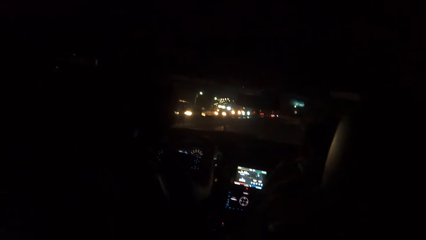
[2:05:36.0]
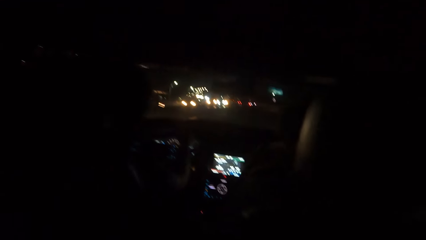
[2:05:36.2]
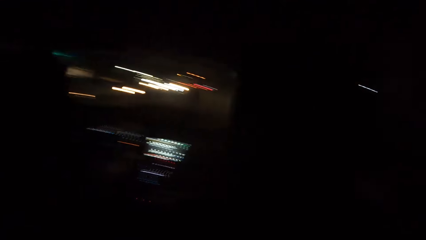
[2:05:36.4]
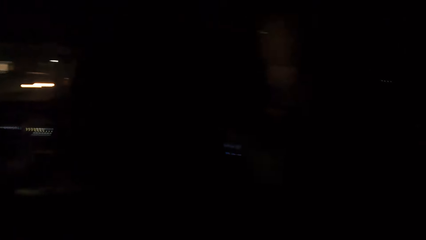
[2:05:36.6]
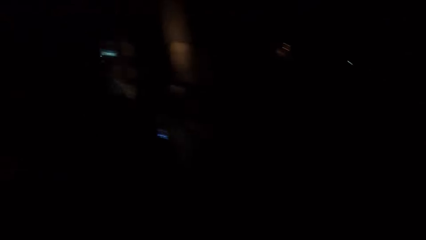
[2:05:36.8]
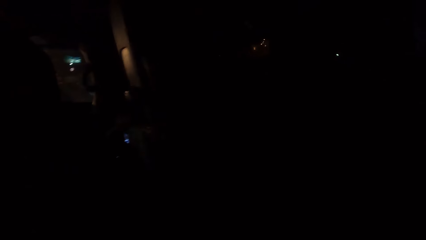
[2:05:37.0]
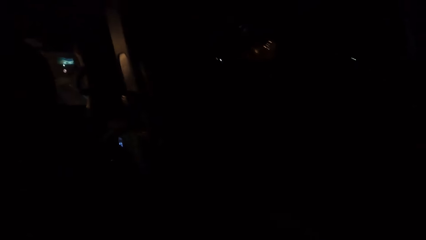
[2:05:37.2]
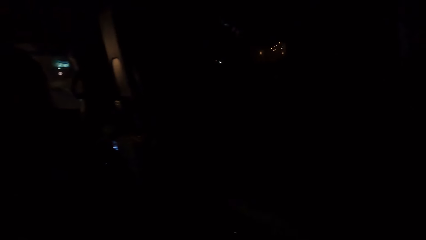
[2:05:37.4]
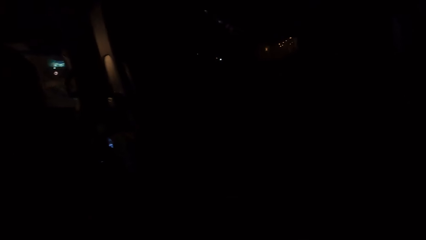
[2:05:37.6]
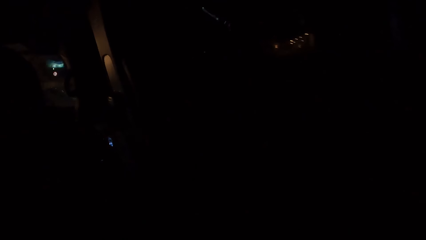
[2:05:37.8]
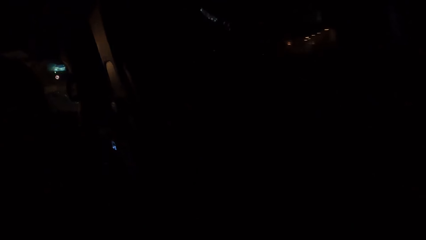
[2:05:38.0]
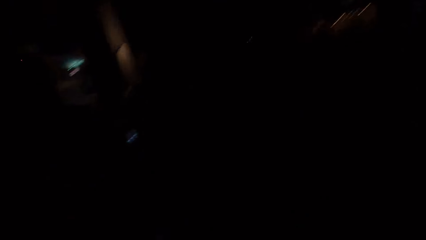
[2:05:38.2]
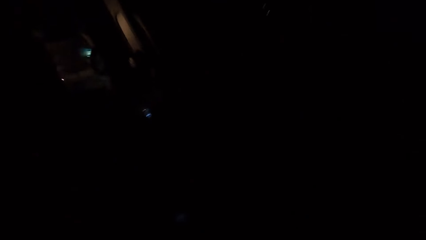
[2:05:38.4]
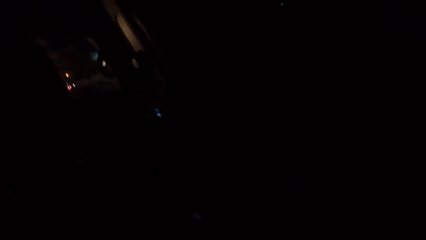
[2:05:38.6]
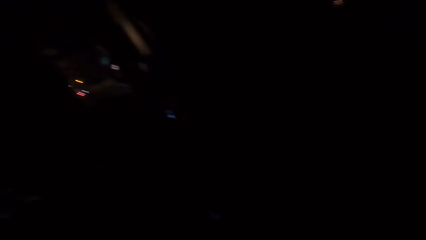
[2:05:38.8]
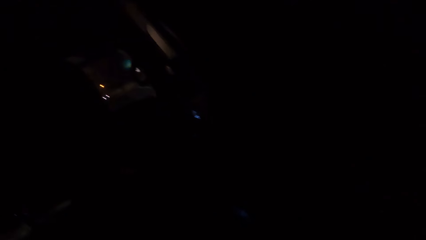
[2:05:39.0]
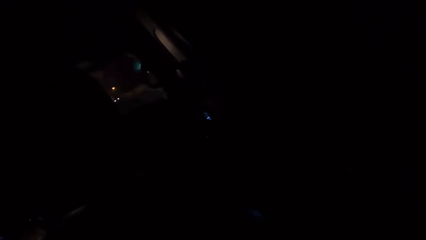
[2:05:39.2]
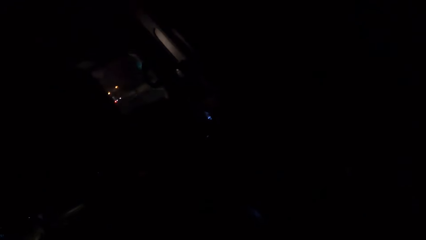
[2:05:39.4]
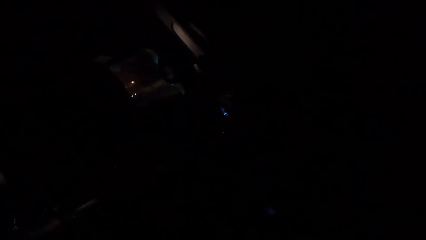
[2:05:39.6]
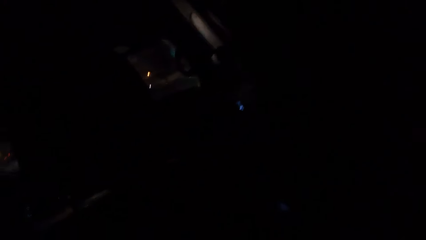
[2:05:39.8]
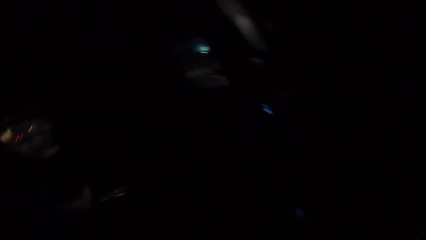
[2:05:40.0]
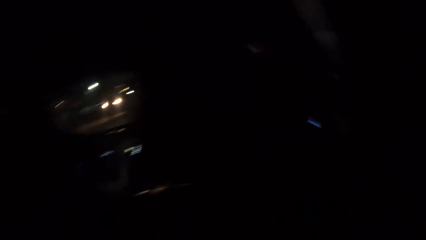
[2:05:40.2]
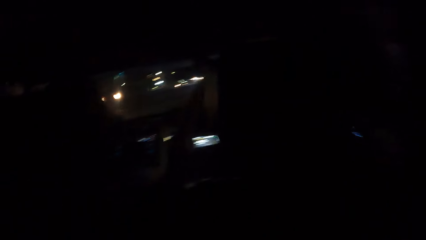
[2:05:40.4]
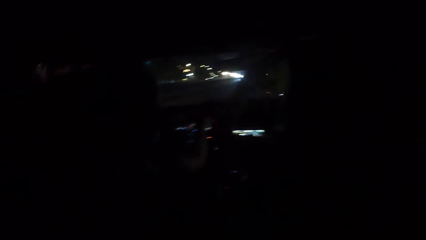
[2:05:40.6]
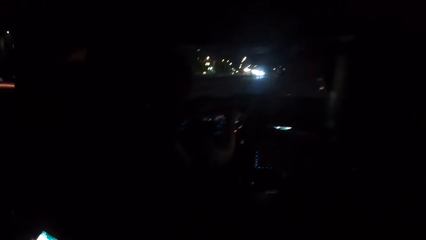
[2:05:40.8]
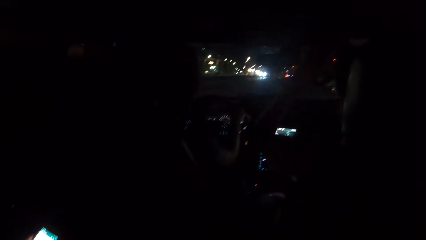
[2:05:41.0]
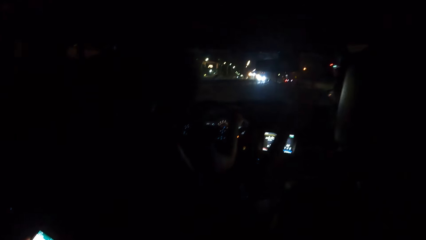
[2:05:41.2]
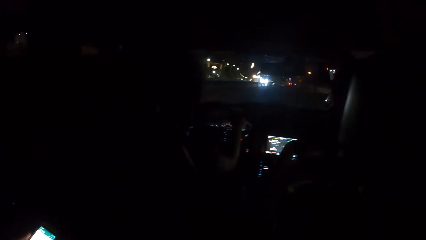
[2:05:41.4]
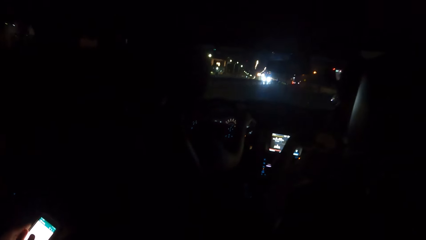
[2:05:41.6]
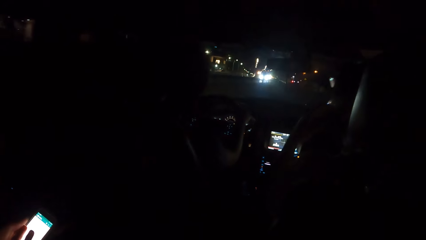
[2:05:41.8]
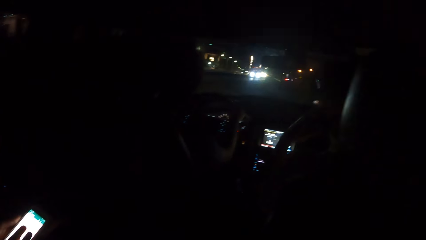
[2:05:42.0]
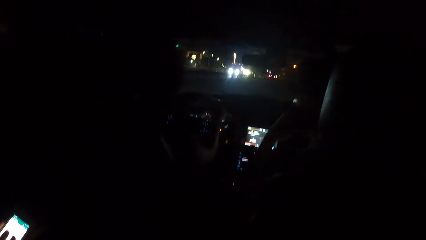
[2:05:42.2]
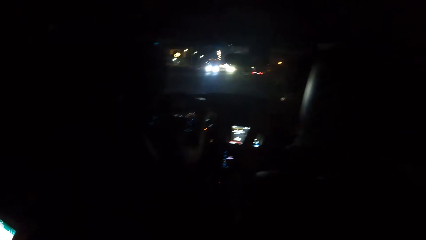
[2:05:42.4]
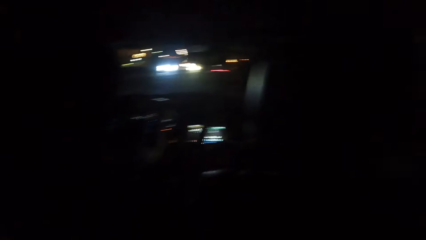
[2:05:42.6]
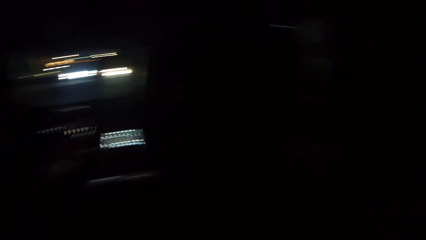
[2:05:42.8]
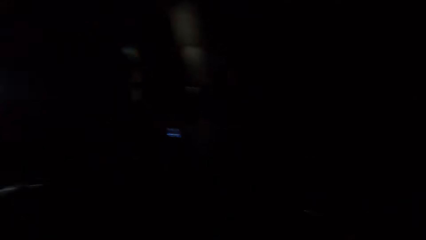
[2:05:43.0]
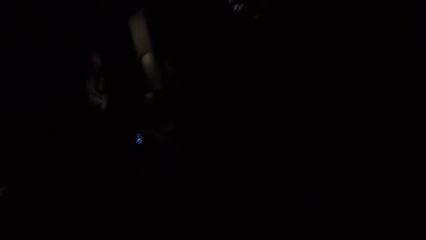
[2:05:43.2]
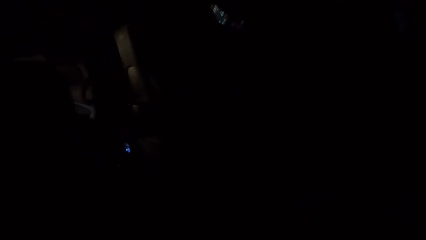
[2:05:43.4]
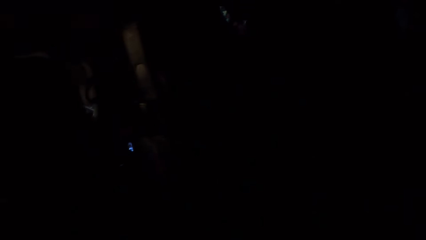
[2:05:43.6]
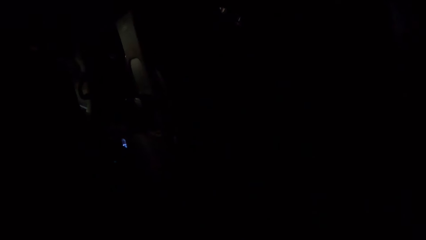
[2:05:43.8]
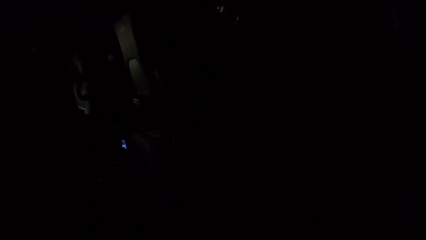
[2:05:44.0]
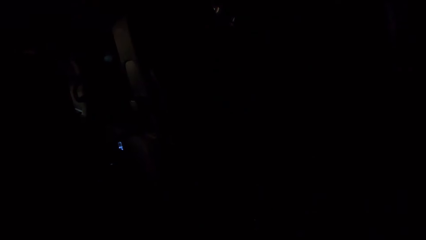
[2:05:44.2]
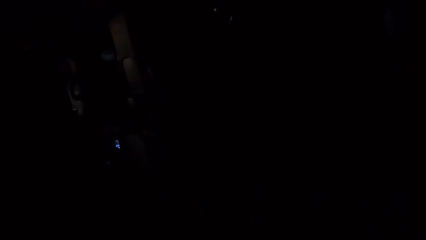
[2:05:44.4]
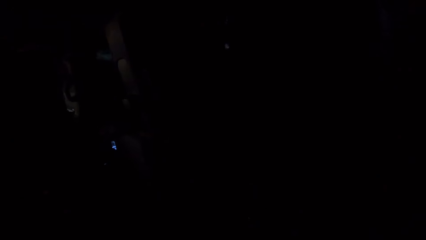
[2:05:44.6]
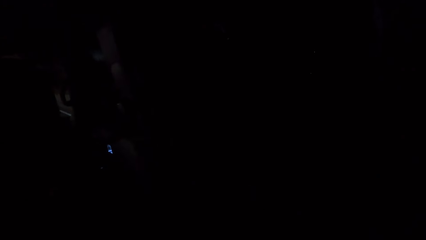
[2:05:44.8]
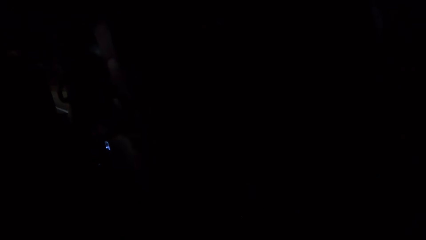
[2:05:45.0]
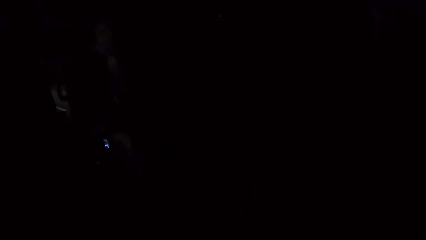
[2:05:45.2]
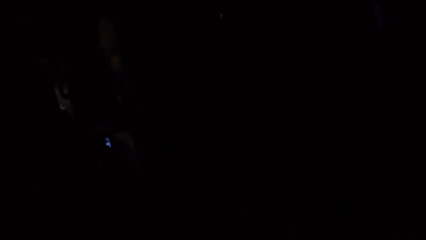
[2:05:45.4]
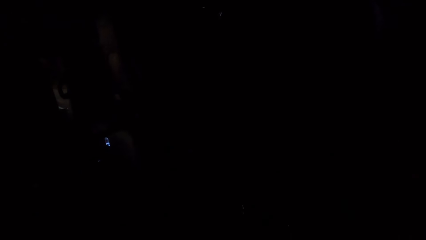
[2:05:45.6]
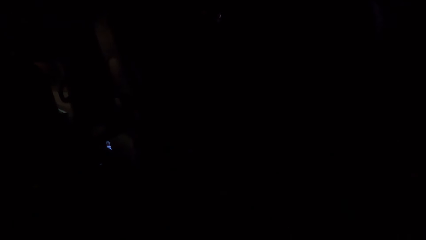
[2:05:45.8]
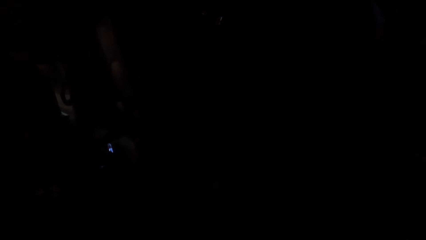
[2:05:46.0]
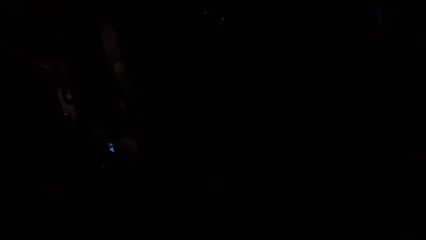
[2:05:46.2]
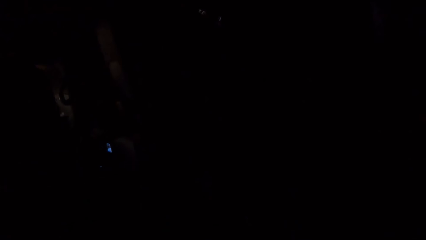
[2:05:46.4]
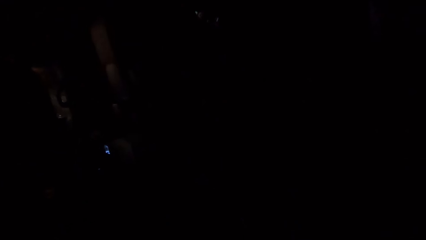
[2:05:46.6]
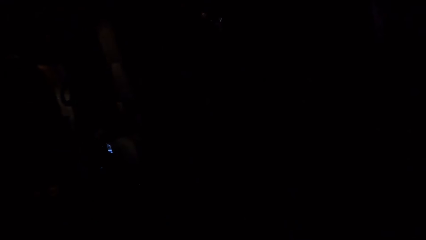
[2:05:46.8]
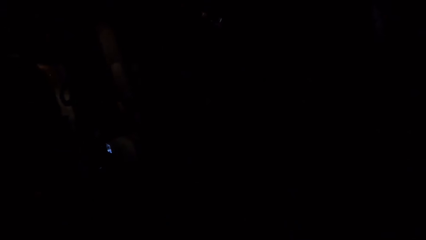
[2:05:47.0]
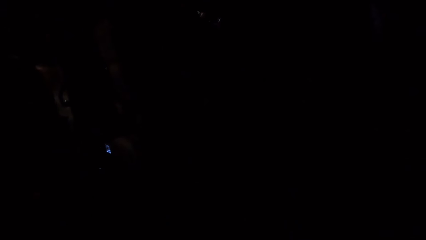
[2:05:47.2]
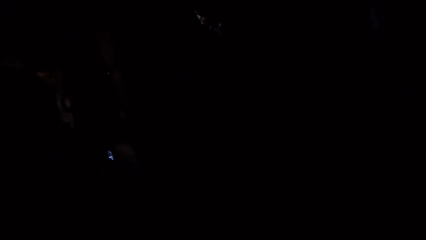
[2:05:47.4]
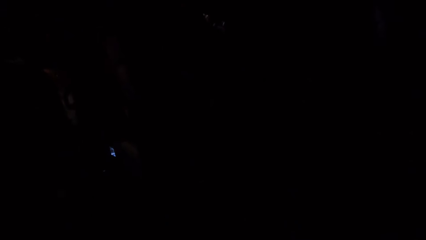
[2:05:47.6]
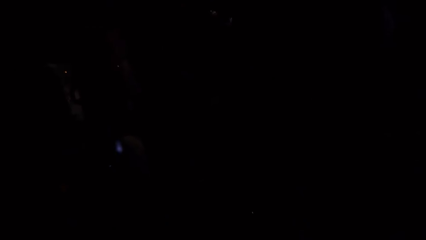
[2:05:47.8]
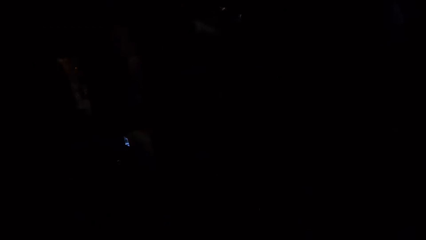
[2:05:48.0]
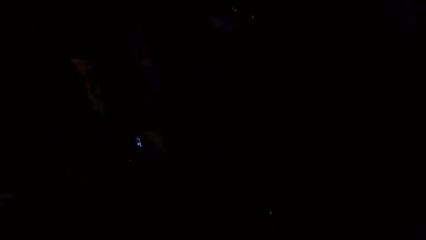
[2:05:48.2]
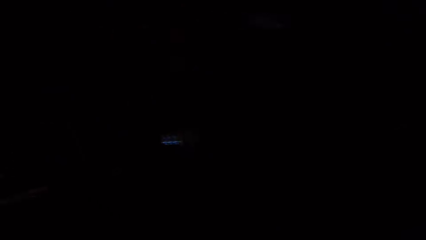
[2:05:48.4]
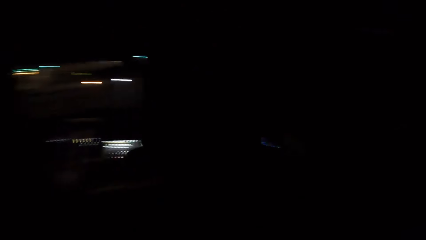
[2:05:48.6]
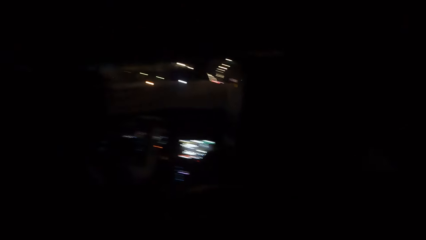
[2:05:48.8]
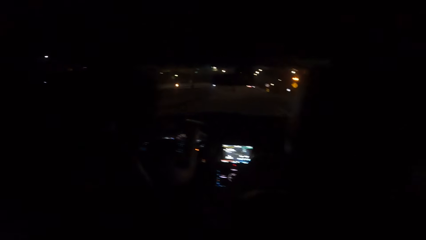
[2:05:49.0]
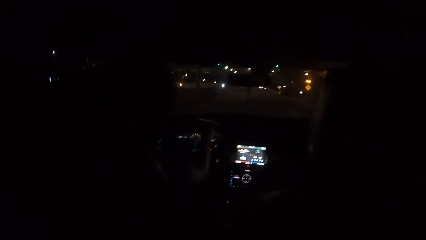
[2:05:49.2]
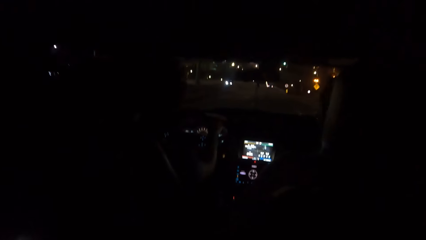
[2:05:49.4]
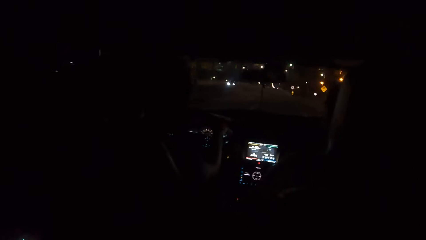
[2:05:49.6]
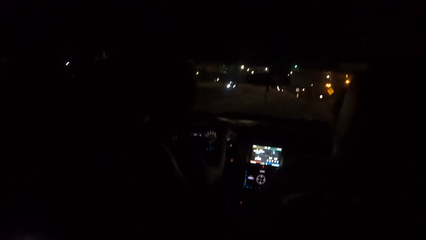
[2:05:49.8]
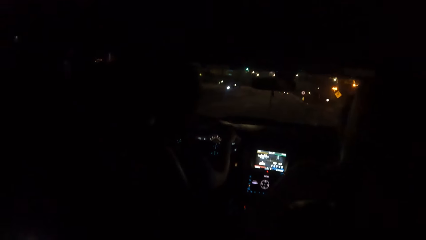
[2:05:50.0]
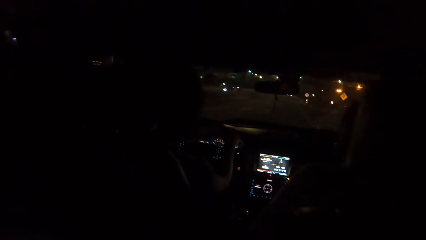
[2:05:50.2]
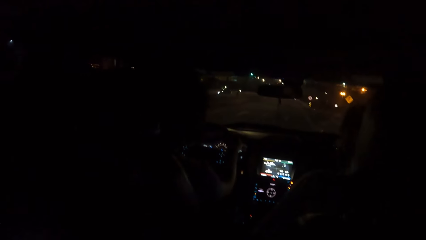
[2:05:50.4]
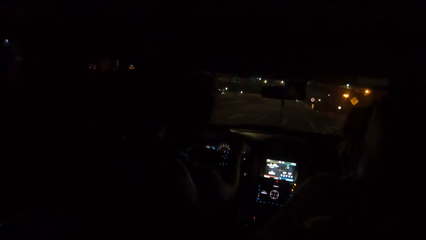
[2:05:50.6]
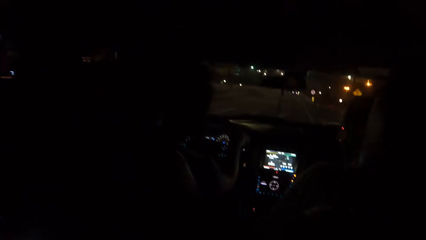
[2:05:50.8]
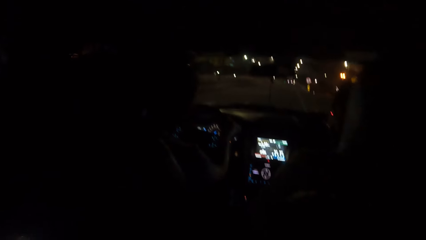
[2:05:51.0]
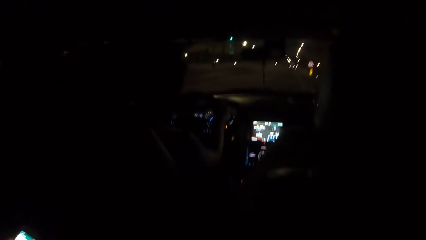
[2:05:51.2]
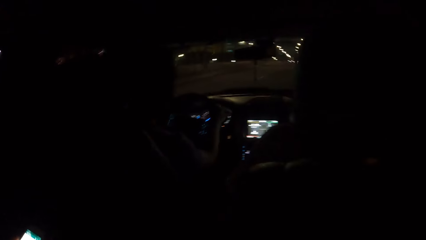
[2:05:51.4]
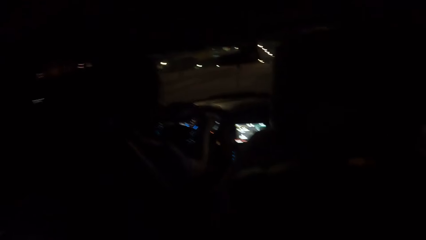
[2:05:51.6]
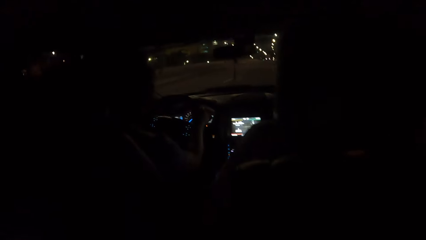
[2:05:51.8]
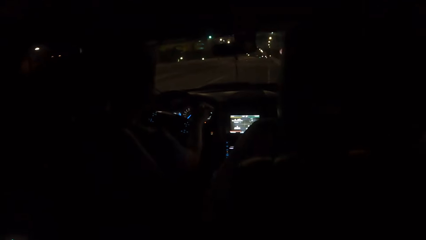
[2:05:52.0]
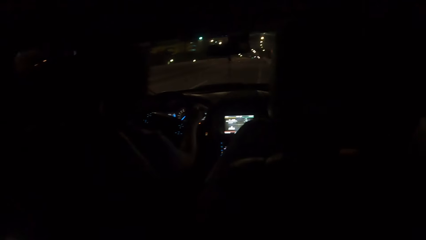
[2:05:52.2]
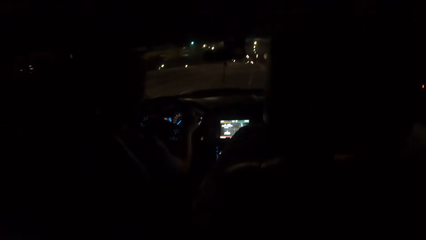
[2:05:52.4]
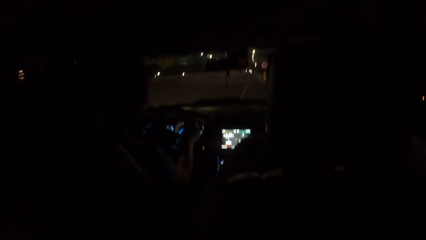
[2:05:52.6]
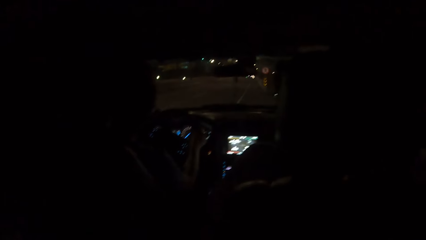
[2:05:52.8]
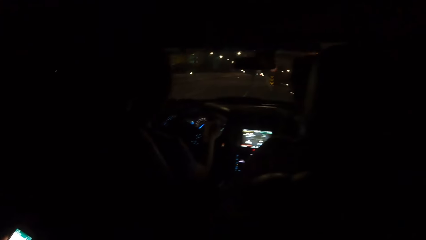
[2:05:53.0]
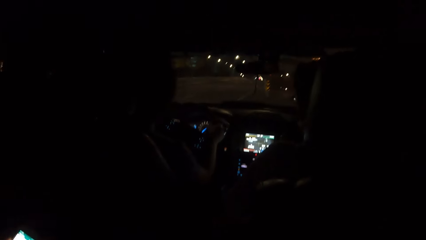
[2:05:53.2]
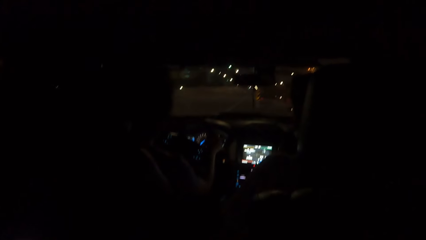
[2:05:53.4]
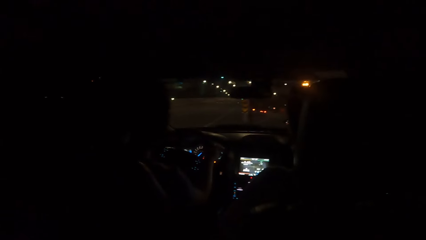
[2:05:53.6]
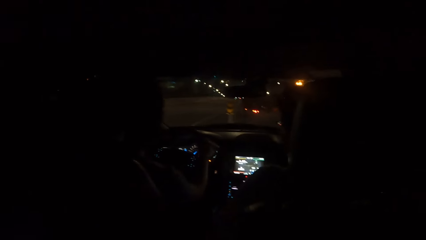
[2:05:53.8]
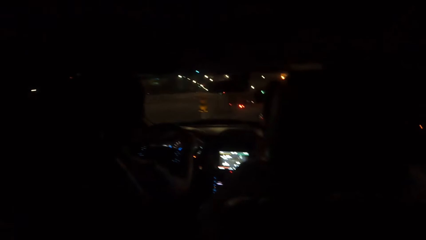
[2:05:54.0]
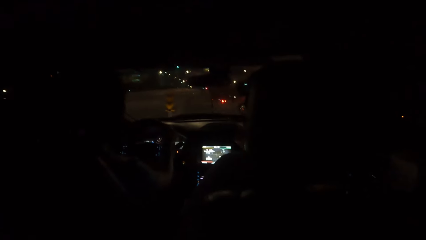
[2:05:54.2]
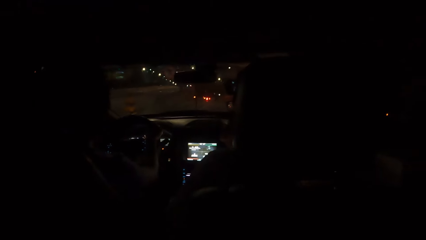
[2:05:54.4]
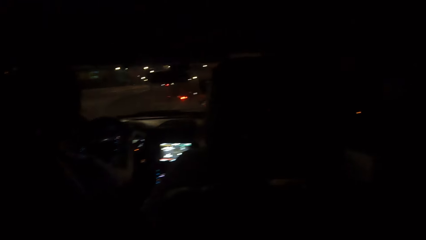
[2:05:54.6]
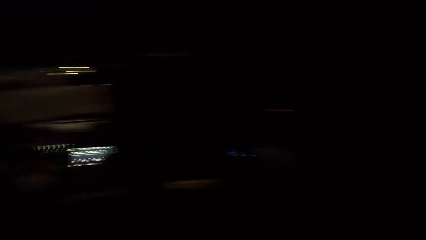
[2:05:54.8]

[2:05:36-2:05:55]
A man interacts with the friend. The camera wearer stares at the road.
